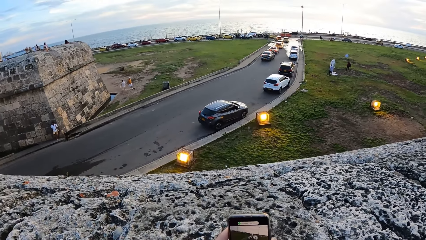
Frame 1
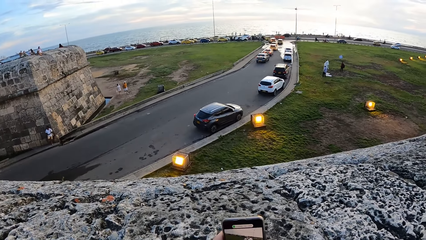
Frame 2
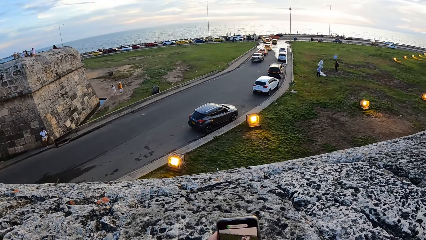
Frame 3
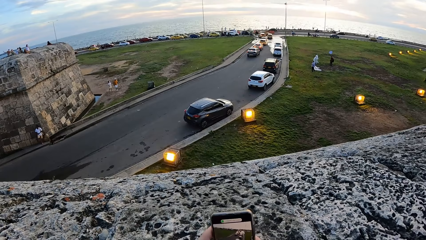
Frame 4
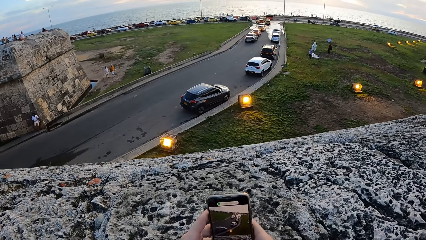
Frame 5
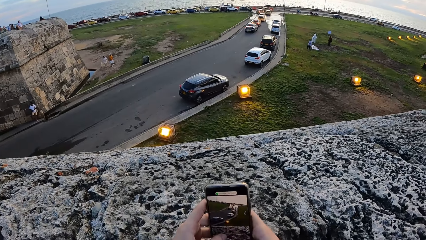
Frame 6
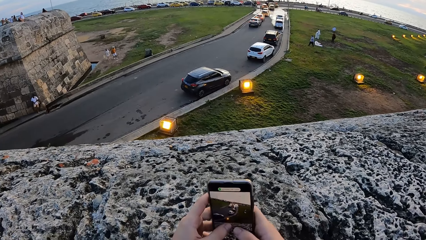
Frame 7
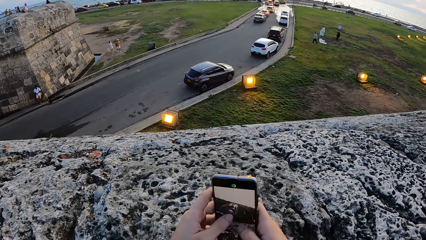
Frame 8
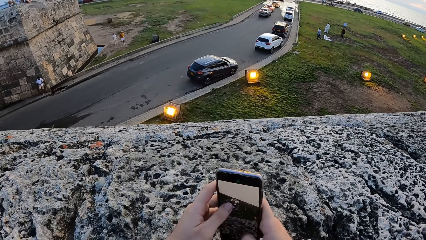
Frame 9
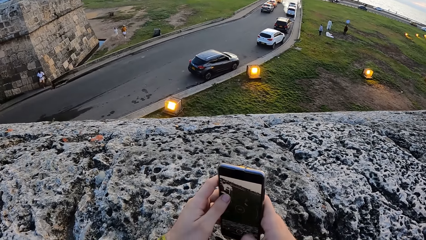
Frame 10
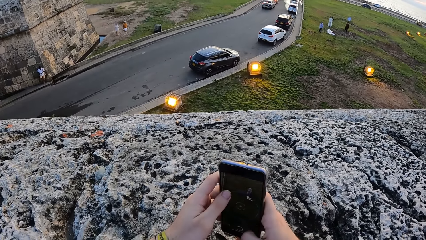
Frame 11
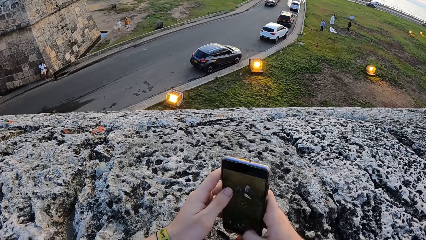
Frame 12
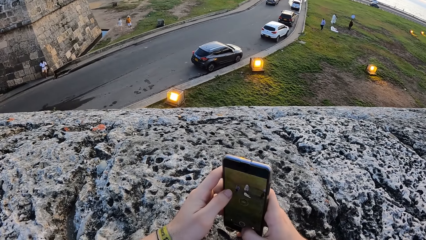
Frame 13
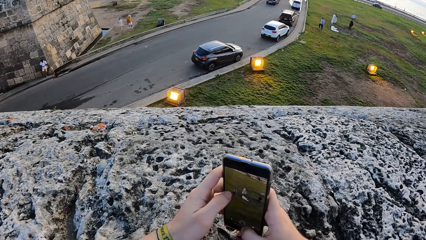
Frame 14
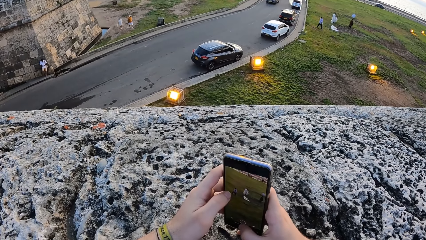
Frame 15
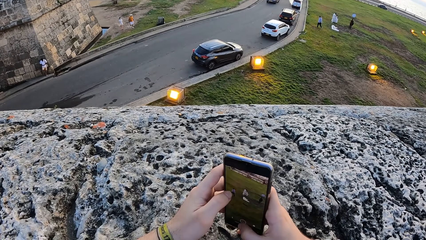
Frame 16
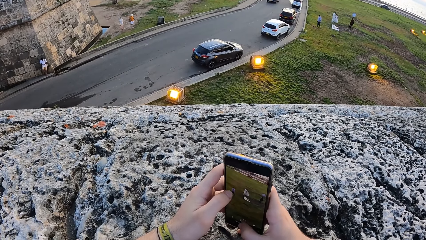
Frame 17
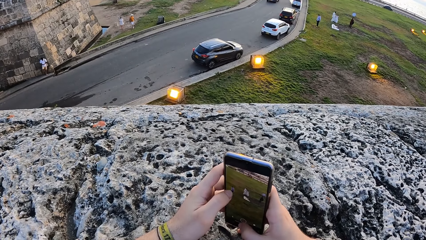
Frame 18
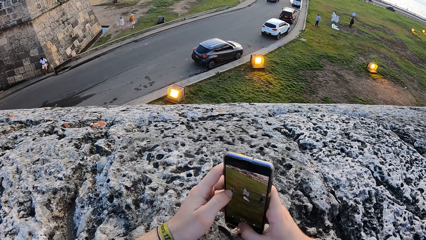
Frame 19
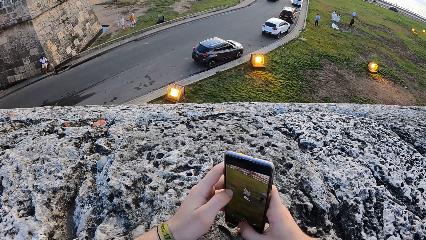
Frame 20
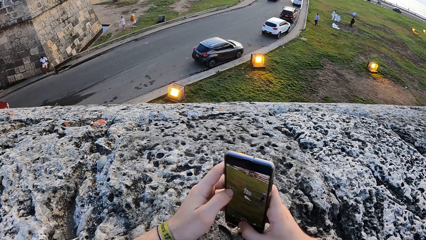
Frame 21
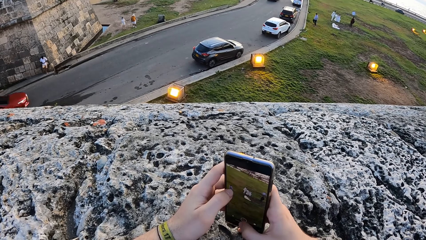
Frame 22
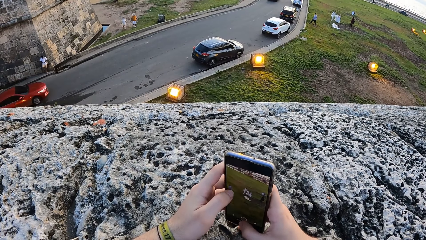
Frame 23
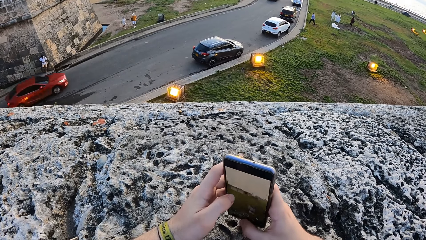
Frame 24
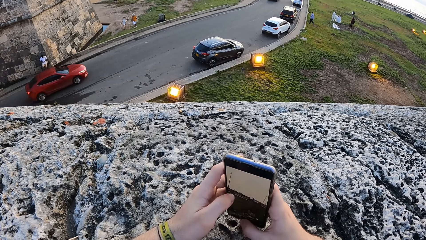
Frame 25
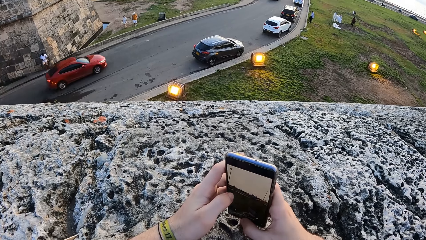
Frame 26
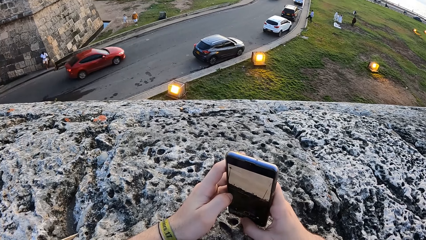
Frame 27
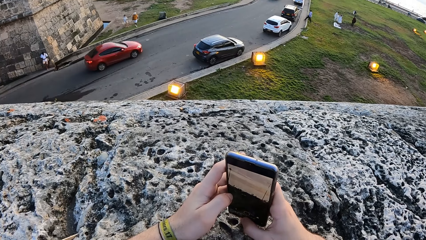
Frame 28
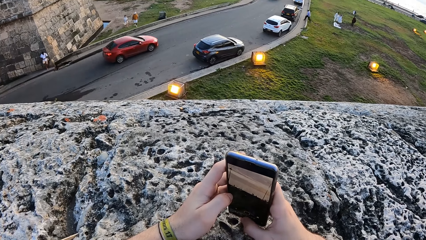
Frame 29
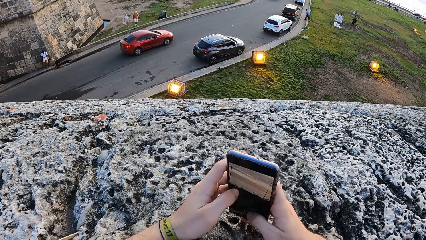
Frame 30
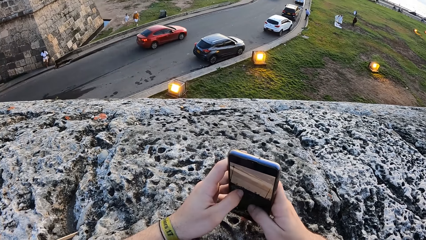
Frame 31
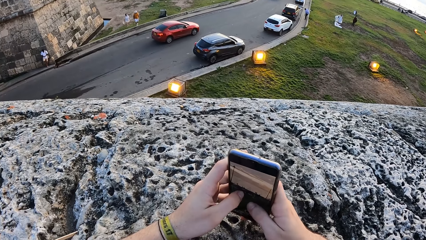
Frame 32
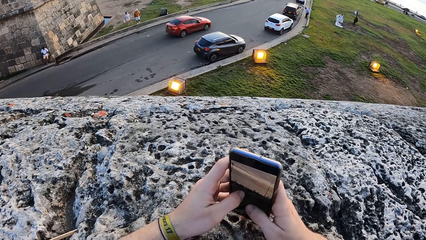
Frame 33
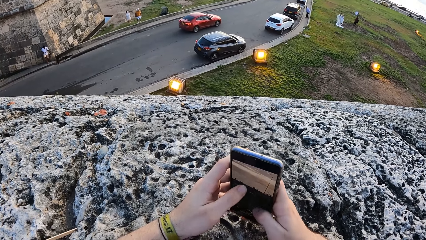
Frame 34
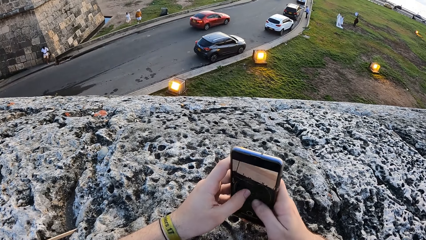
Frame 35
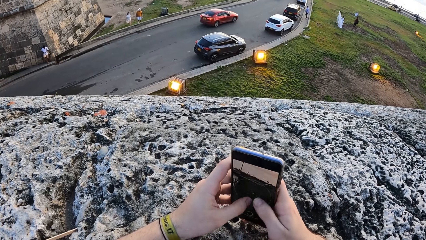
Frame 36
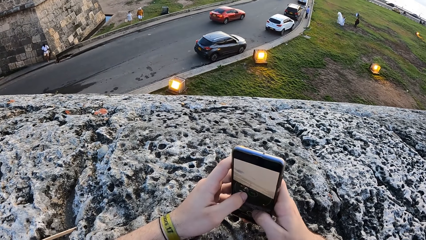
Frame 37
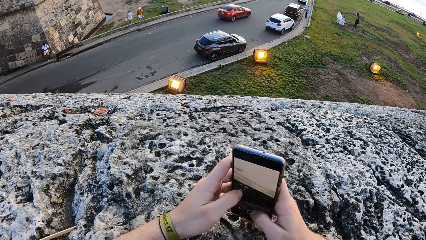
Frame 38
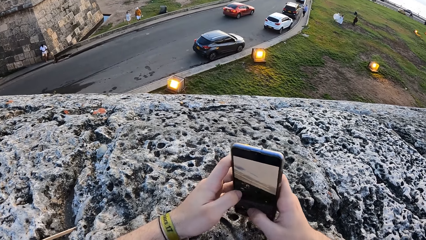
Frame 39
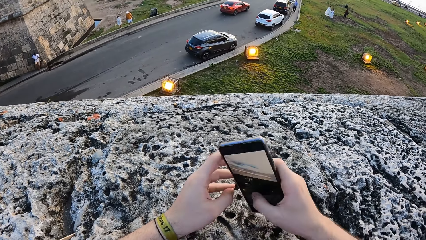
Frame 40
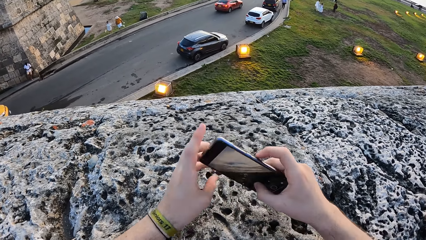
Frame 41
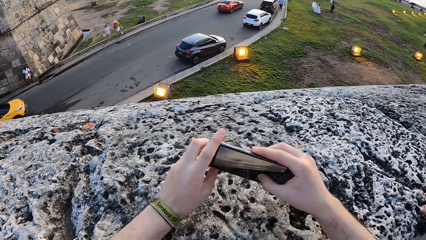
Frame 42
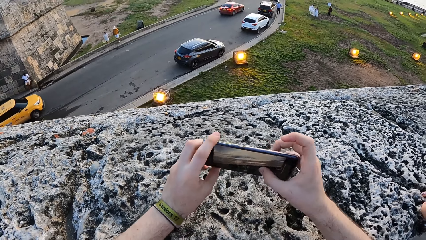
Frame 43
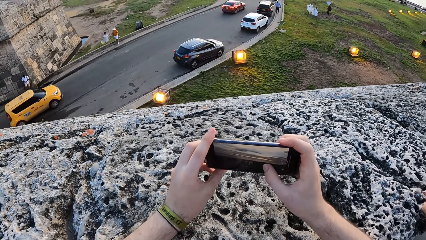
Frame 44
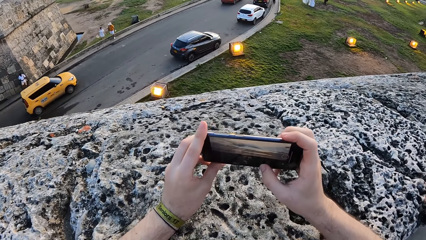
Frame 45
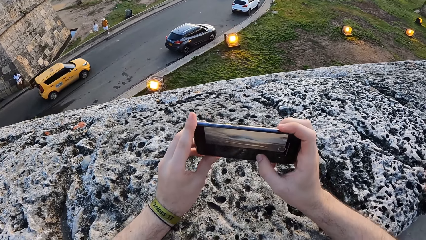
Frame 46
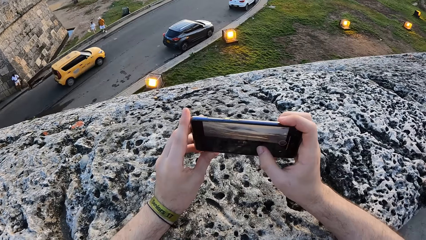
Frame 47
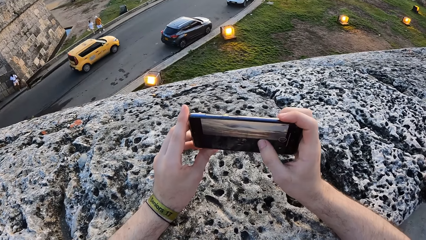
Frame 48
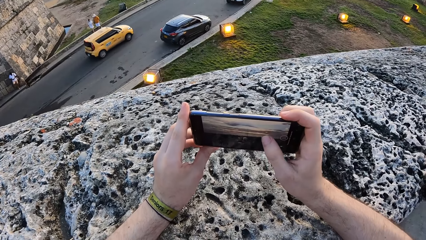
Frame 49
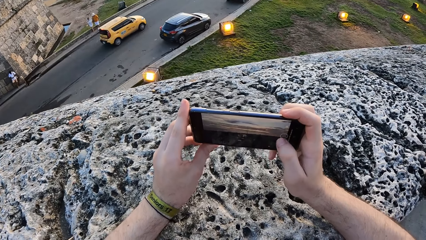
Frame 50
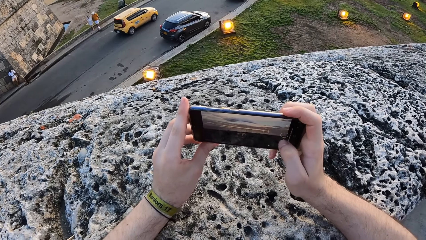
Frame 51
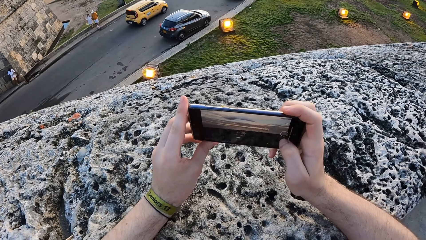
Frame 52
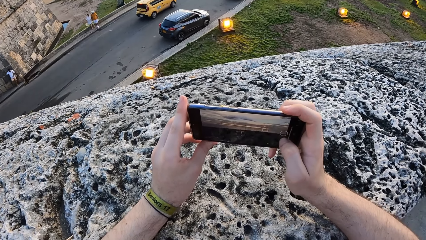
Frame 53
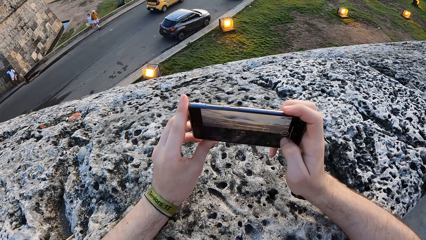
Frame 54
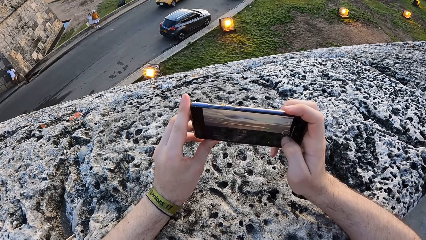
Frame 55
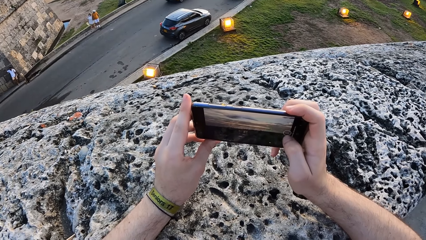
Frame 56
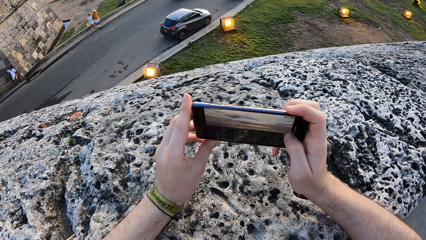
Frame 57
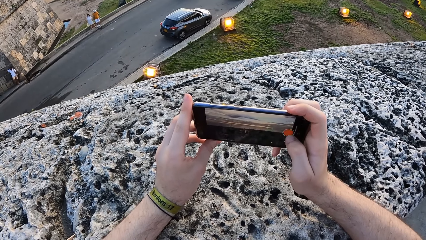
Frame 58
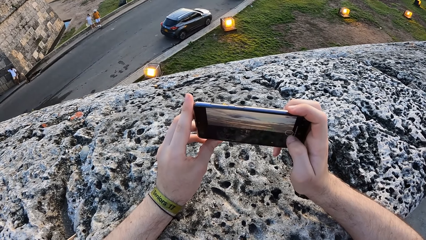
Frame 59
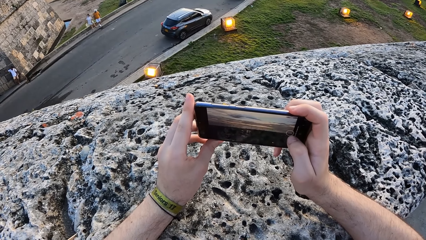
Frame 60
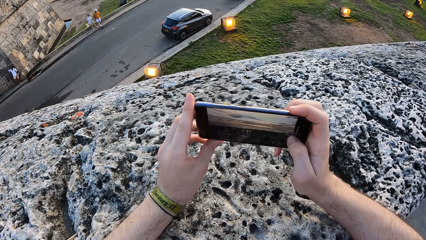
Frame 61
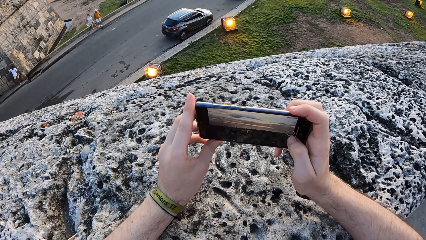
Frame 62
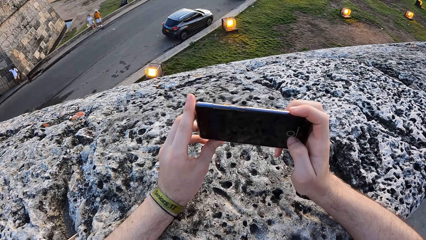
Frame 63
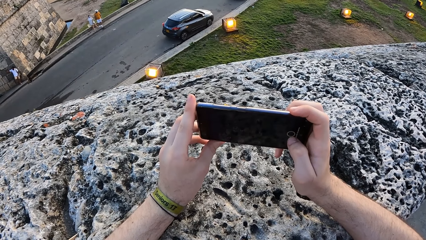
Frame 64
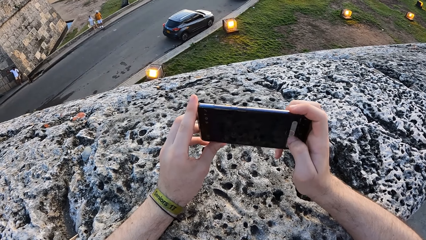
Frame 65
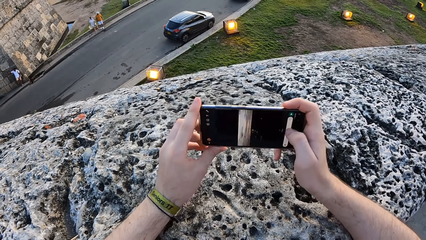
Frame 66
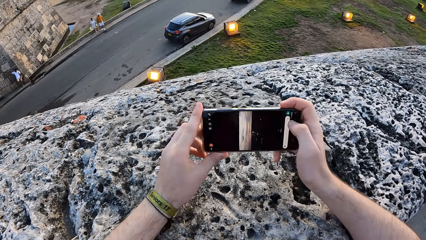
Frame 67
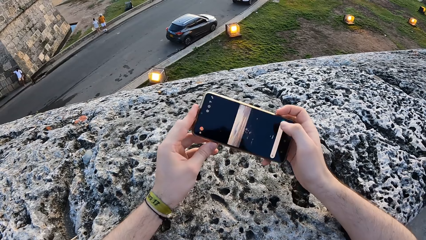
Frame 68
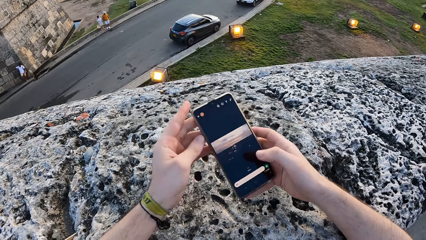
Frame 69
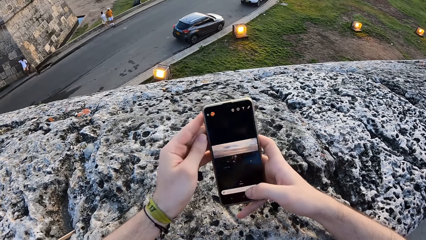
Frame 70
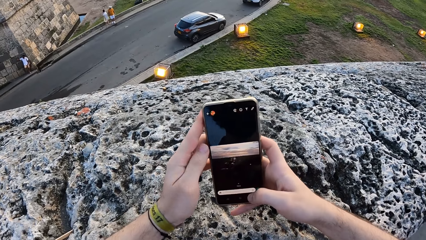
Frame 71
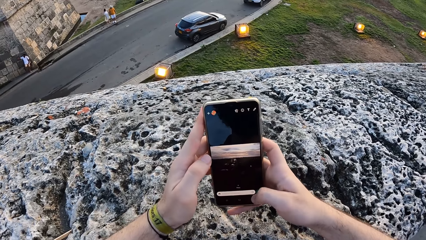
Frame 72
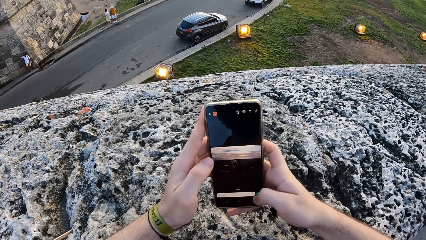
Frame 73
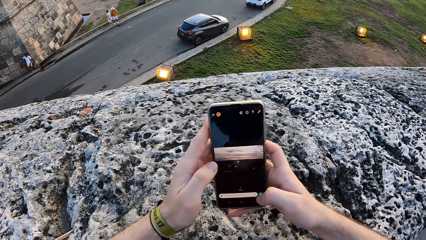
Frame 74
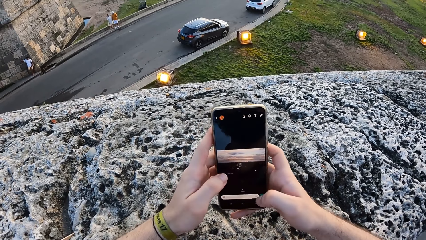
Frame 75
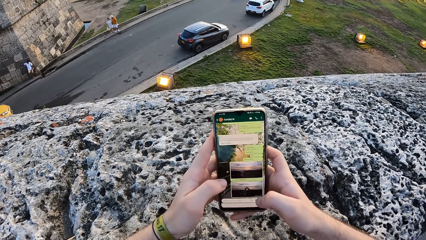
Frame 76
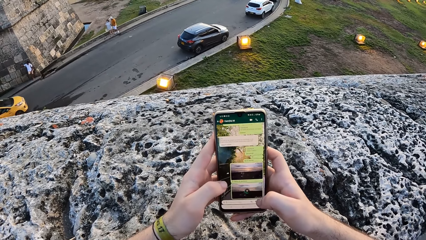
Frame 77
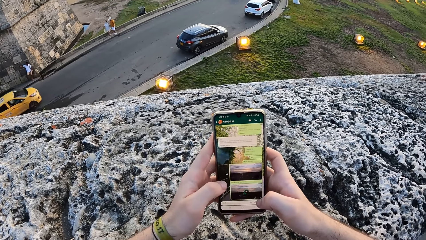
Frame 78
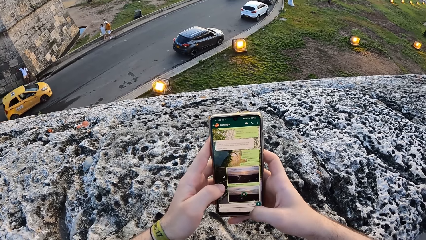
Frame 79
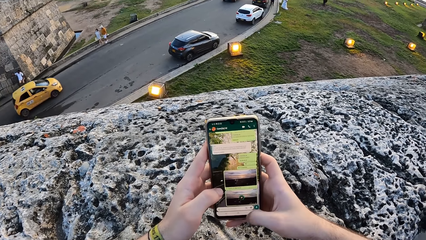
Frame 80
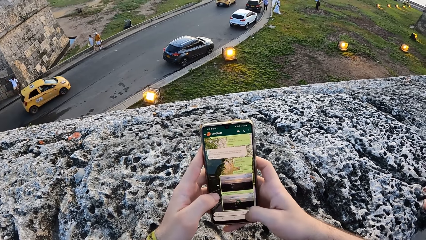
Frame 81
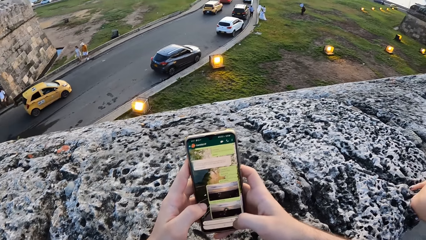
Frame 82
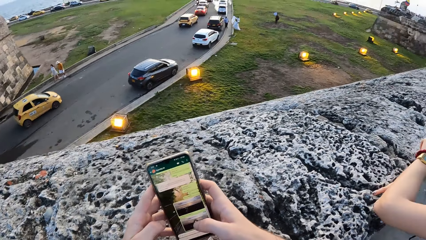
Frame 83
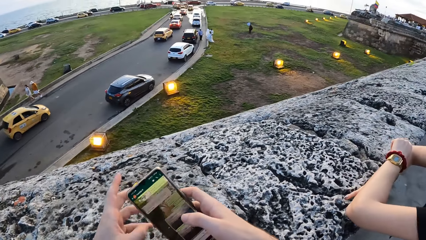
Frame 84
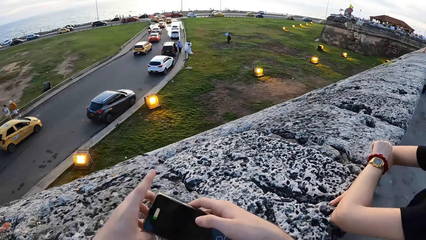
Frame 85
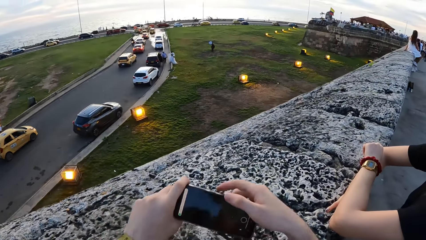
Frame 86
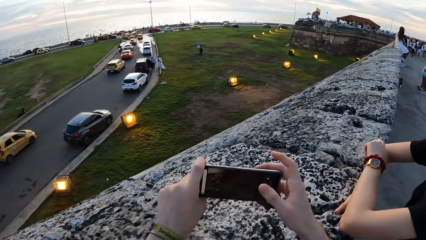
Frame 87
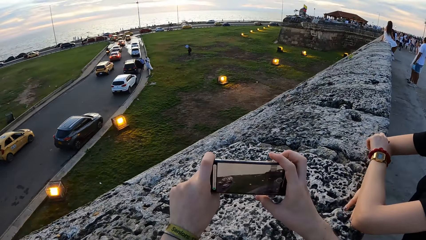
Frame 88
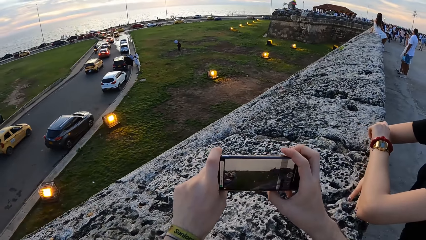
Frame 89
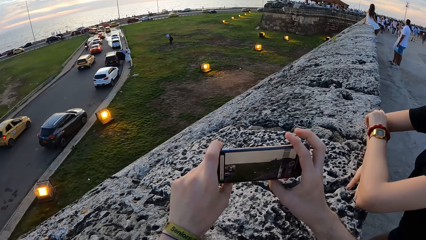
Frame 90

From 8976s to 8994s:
The camera wearer takes a picture with the phone. They rotate the phone in both hands. They take a picture with the phone again. They rotate the phone in both hands again. They operate the phone. They rotate the phone in both hands again.
